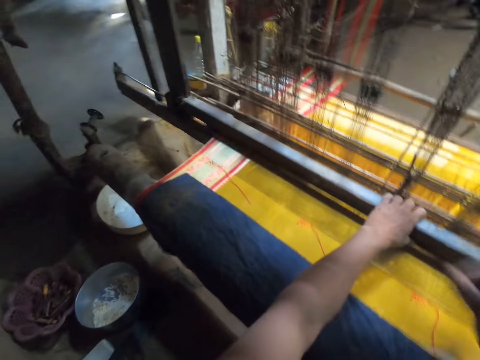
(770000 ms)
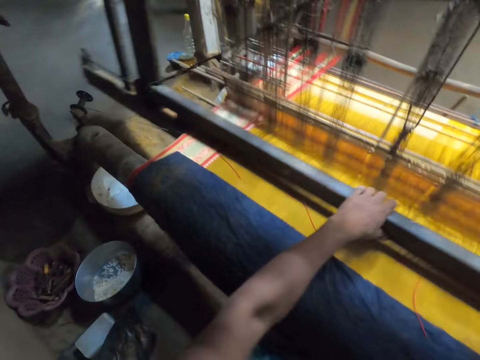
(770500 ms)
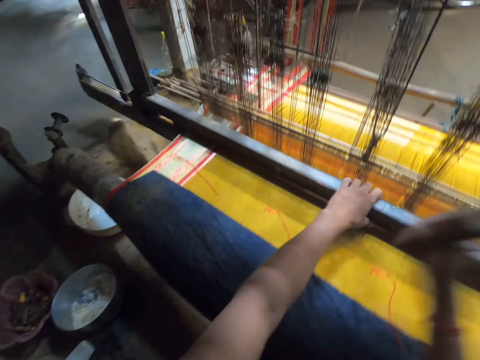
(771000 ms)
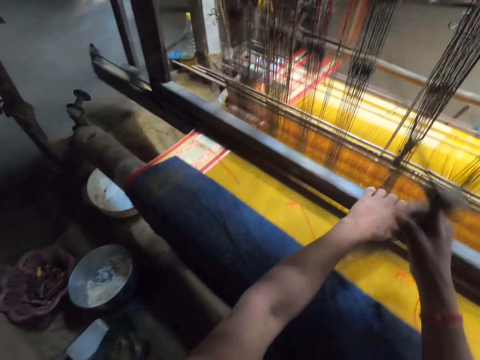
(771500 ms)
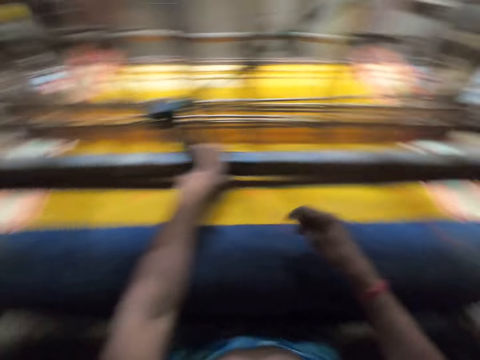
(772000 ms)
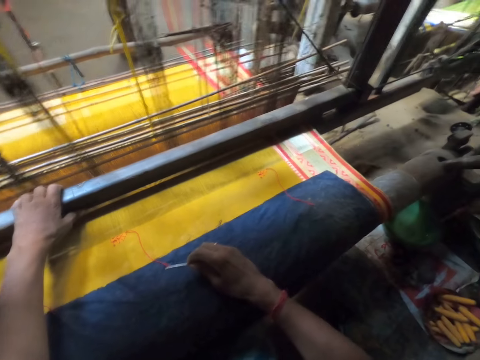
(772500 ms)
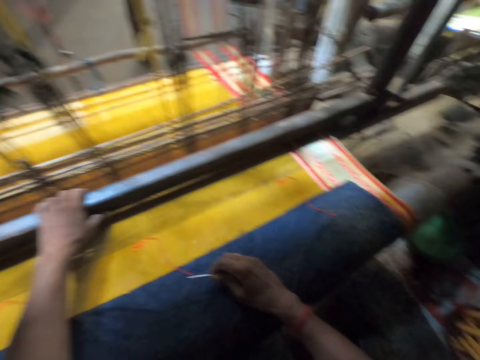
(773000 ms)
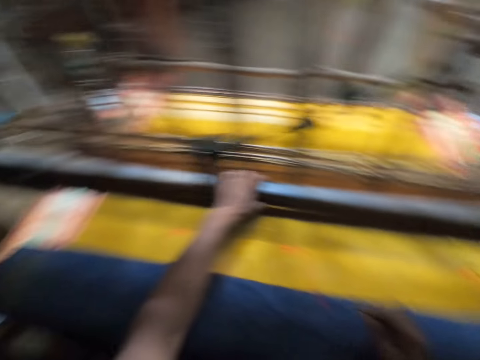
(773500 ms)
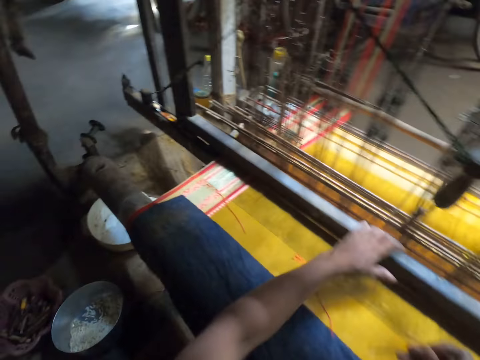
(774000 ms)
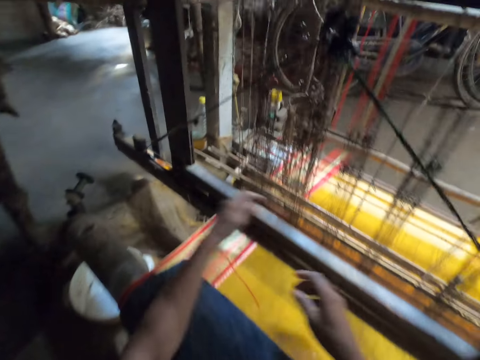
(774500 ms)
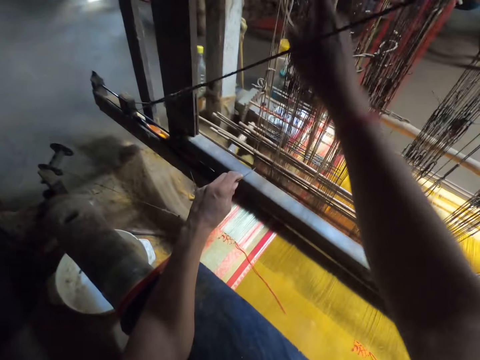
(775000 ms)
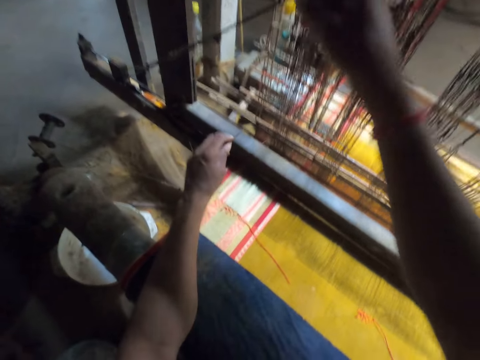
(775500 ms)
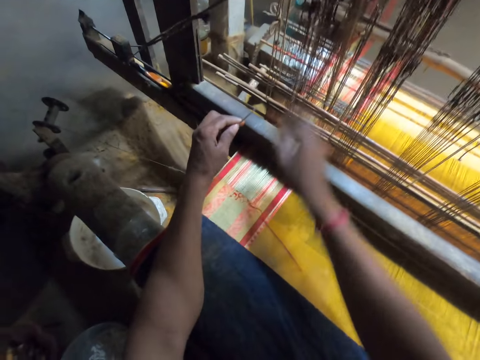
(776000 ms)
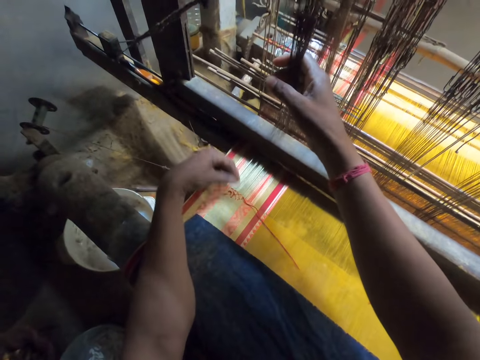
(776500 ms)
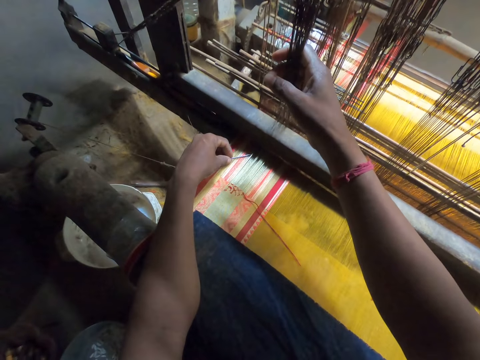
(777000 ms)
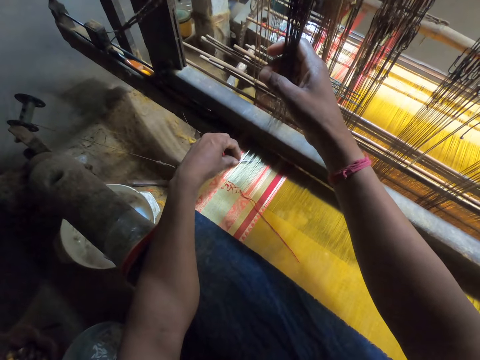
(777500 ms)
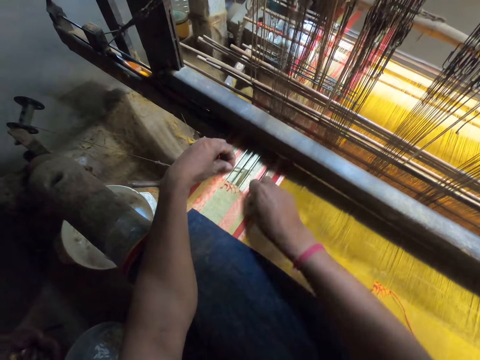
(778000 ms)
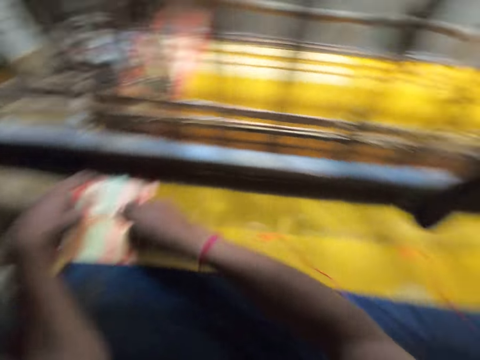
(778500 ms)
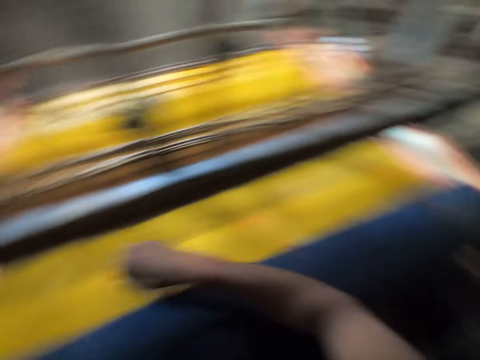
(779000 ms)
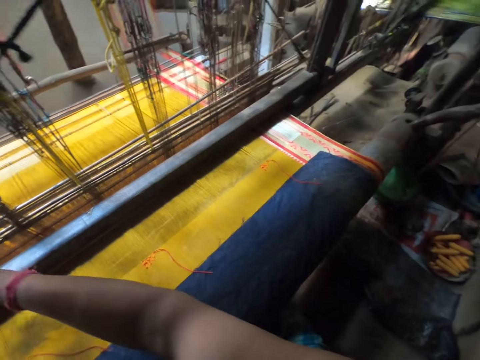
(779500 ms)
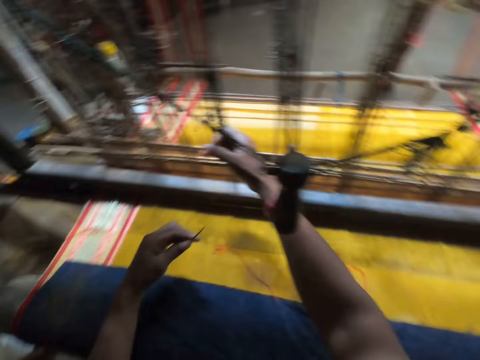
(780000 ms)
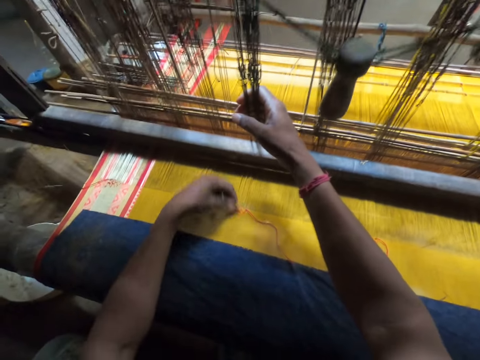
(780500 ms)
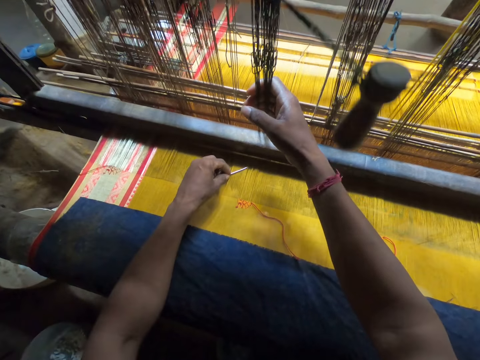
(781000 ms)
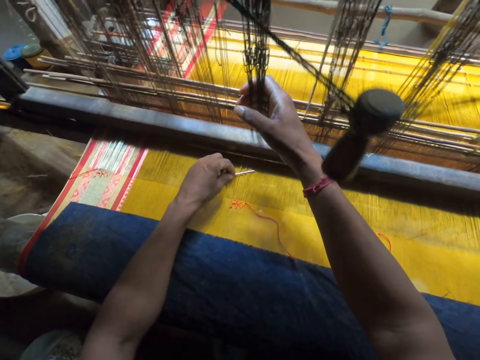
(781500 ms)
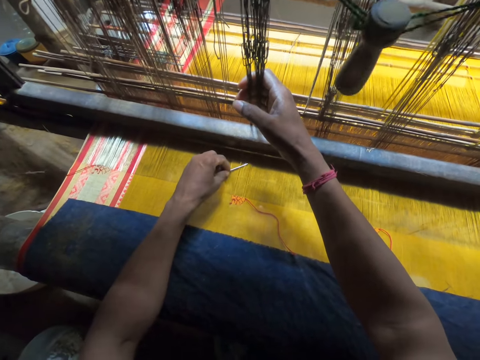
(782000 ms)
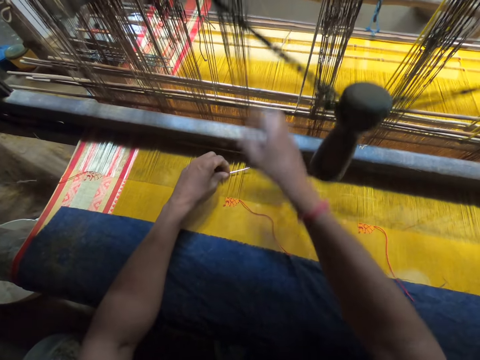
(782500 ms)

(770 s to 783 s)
The camera wearer passes the needle from his right hand to his left hand. He hits the fabric with his right hand, pulls a yarn with his right hand, and hits the fabric with his left hand. He holds the heddles. He puts the needle into the warp with his left hand. He picks a thread with his right hand and fixes the thread from his right hand into the warp with the needle in his left hand. He pulls the weaving needle. He pulls the yarn with his right hand. He holds the heddles. He hits the fabric with the needle in his left hand and puts the needle into the warp with his left hand.

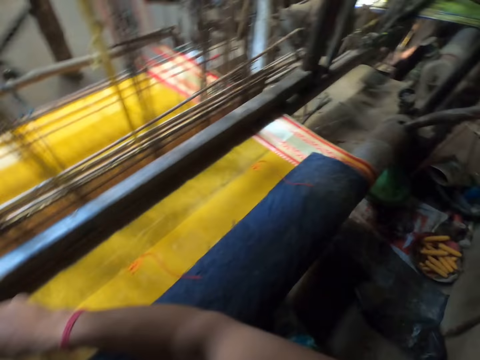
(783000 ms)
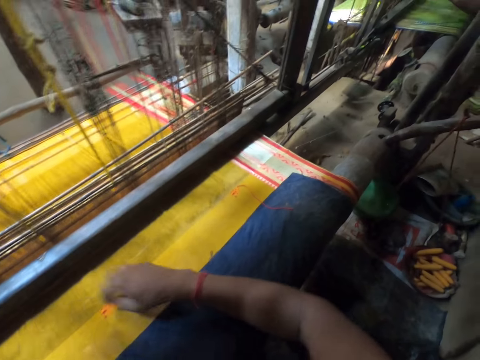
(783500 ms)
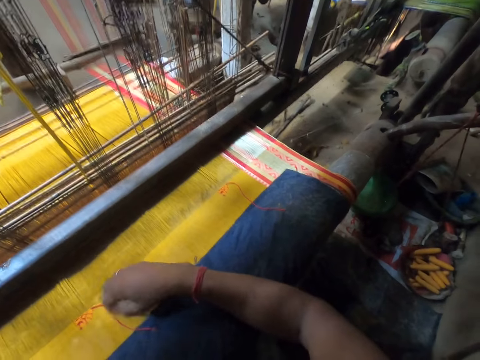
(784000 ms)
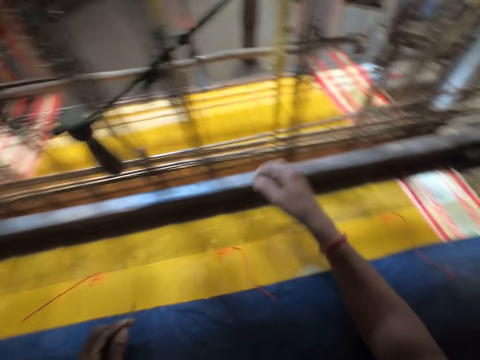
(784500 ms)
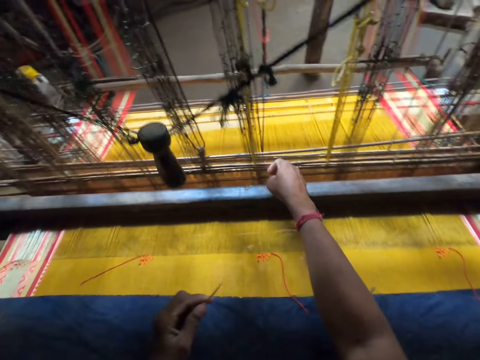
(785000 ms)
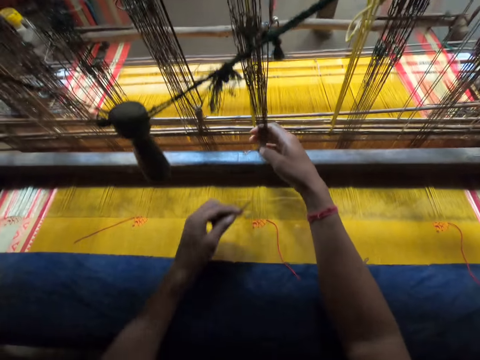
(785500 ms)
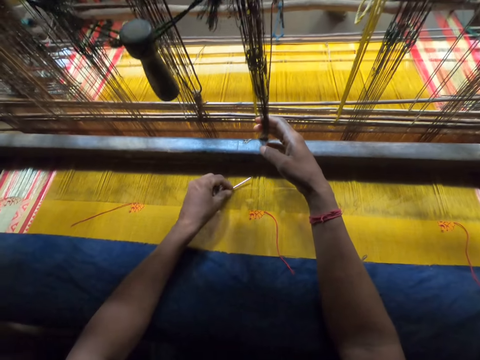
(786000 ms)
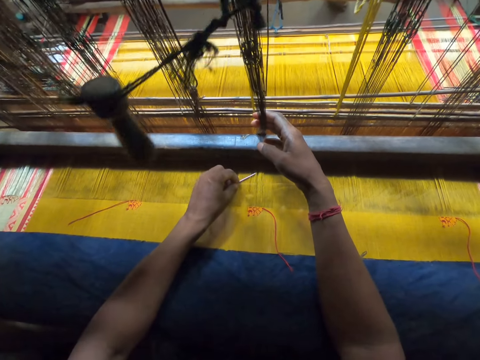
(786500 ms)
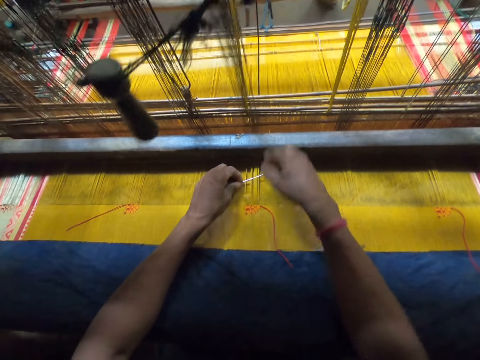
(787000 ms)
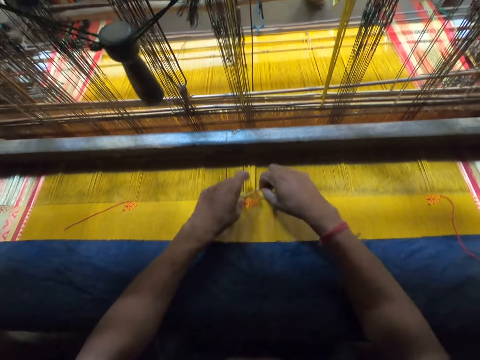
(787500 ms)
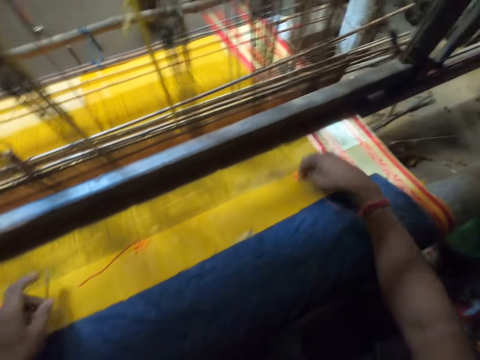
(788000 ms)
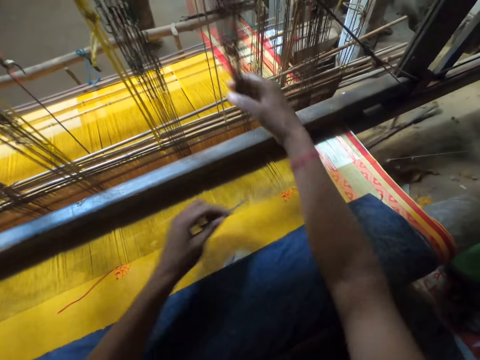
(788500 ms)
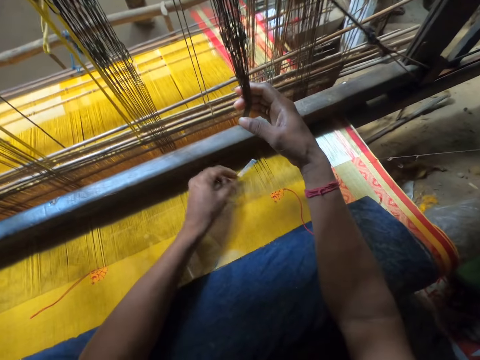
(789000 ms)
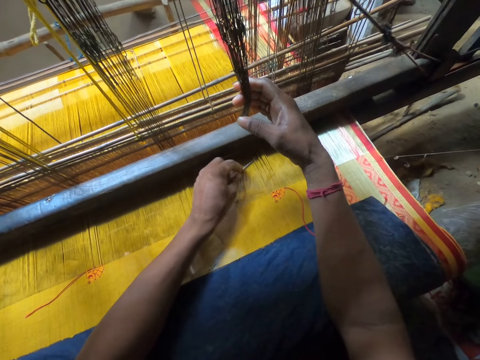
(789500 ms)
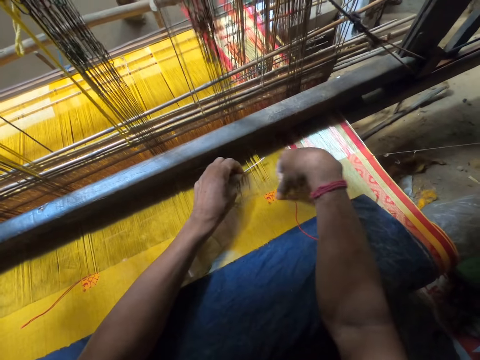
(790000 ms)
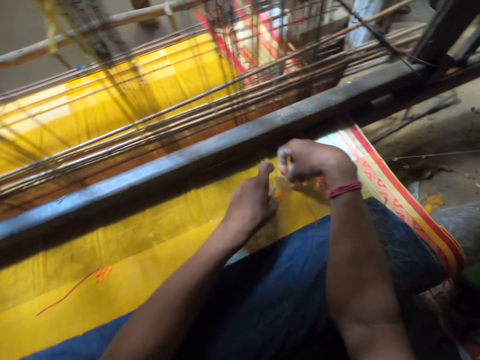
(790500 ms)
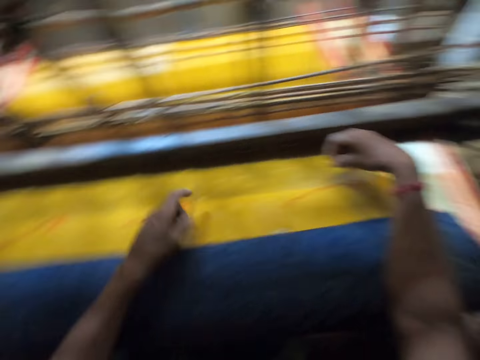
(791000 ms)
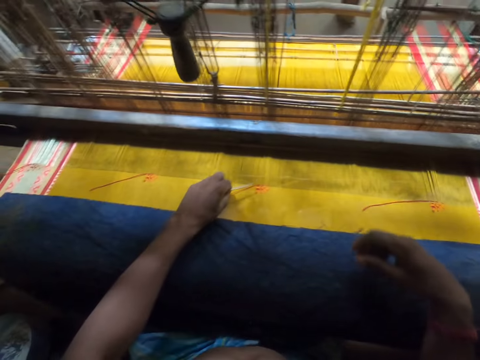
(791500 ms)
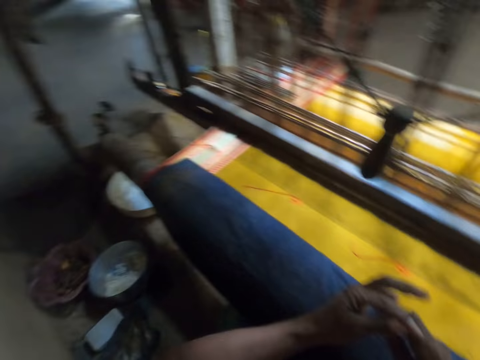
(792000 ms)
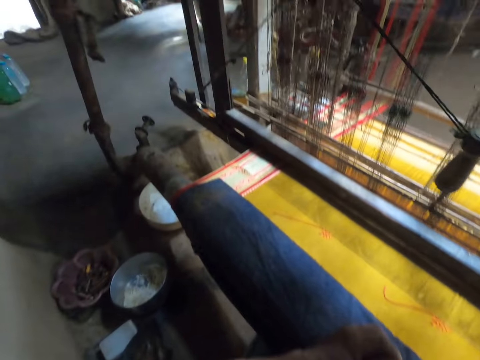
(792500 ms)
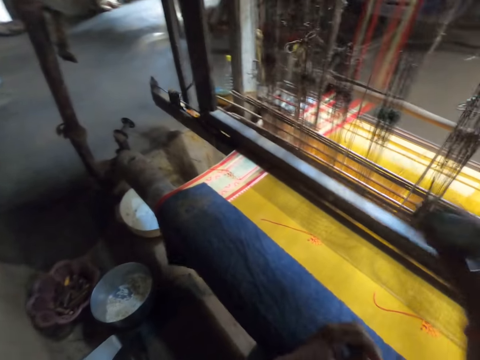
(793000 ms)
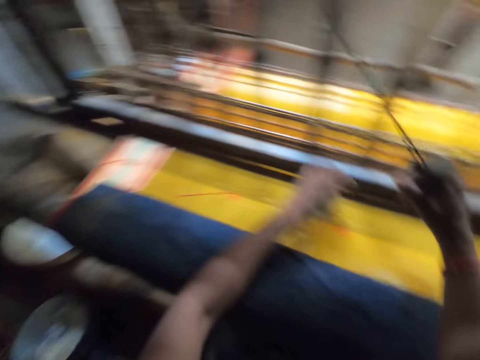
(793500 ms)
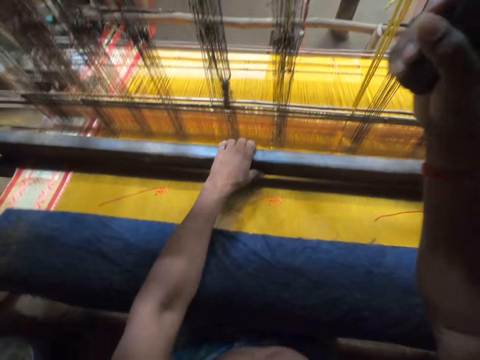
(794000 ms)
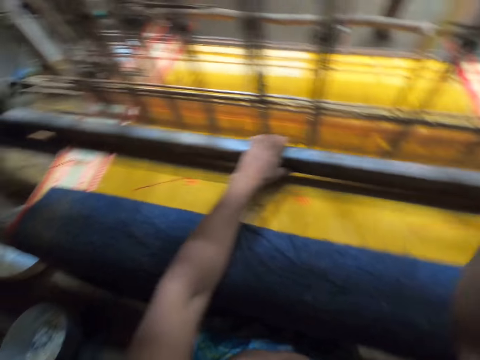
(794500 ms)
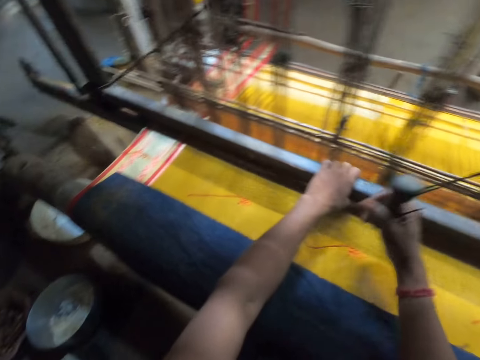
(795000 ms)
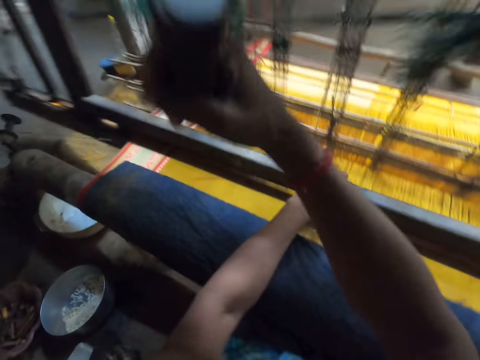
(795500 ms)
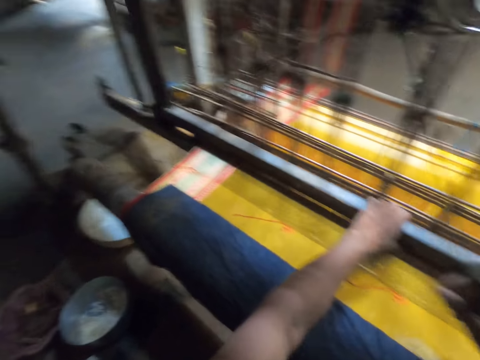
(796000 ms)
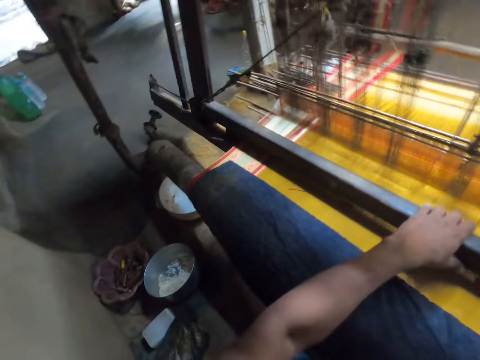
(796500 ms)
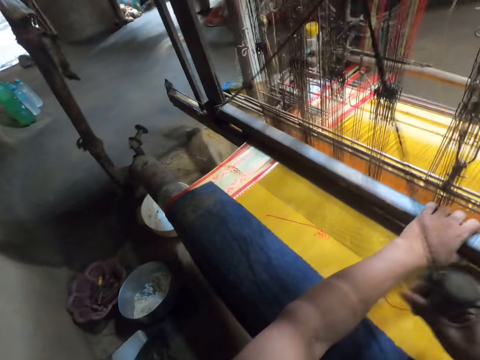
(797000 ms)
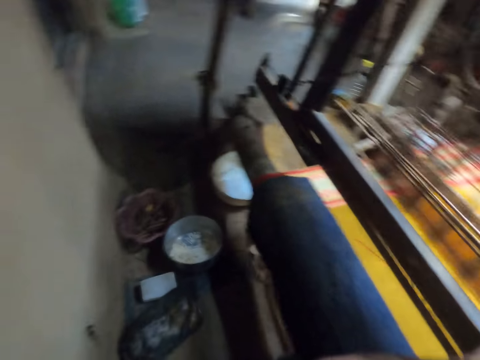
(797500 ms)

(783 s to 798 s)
The camera wearer picks a thread with his right hand and hits the fabric with his right hand. He pulls a yarn with his right hand. He holds the heddles. He hits the fabric with the needle in his left hand and puts the needle into the warp with his left hand. He picks the thread with his right hand and fixes the thread from his right hand into the warp with the needle in his left hand. He pulls the weaving needle. He hits the fabric with his right hand and pulls the yarn with his right hand. He holds the heddles. He hits the fabric with the needle in his left hand and puts the needle into the warp with his left hand. He picks the thread with his right hand and fixes the thread from his right hand into the warp with the needle in his left hand. He pulls the weaving needle. He pulls a pull cord with his right hand. He weaves the fabric with a loom. He pulls a batten with his left hand.
